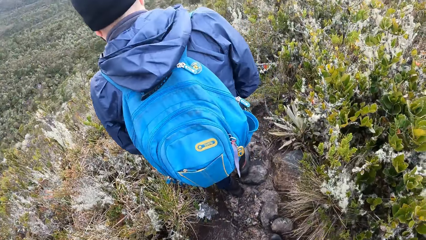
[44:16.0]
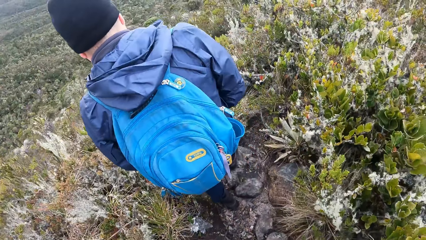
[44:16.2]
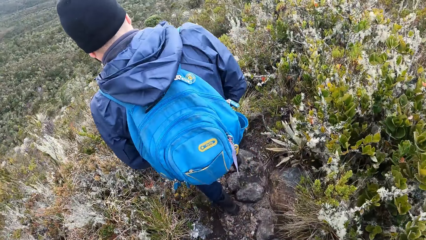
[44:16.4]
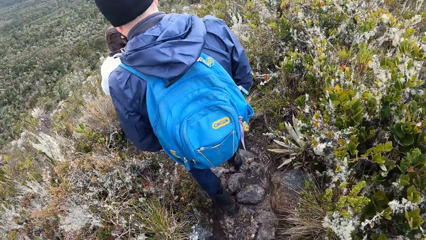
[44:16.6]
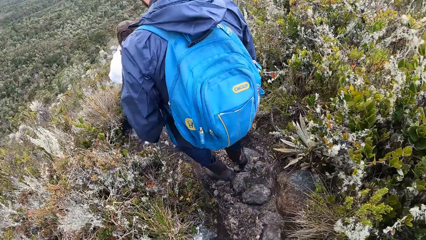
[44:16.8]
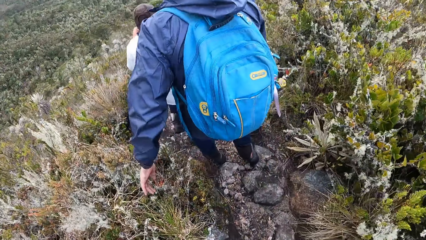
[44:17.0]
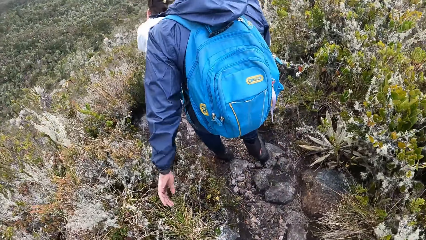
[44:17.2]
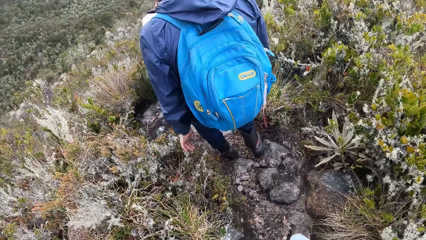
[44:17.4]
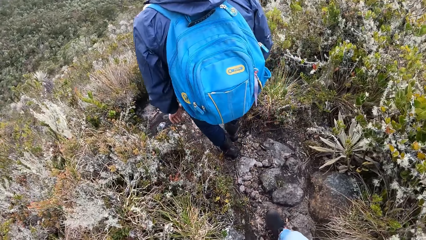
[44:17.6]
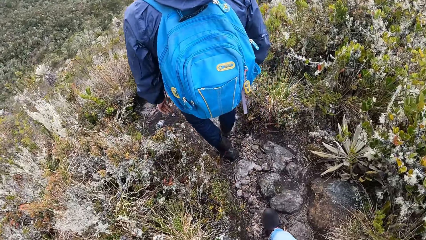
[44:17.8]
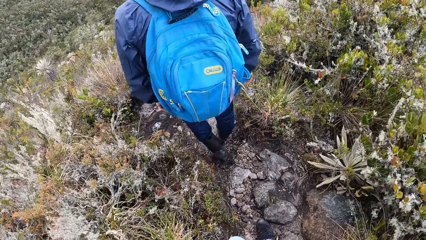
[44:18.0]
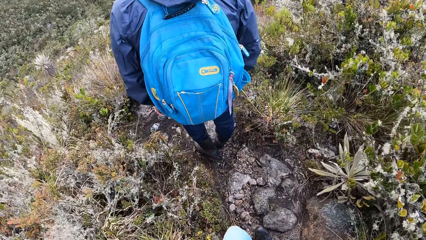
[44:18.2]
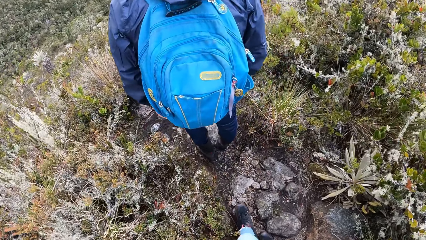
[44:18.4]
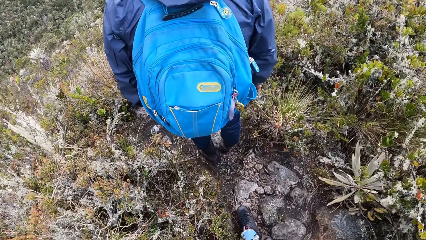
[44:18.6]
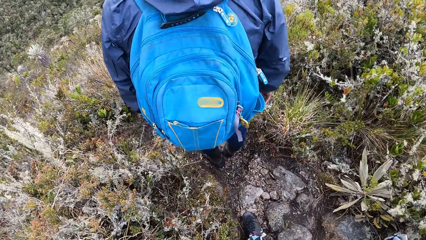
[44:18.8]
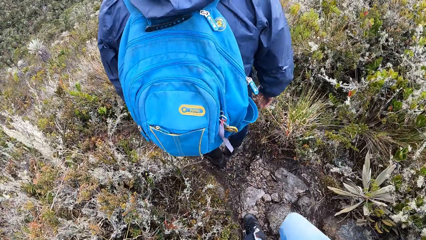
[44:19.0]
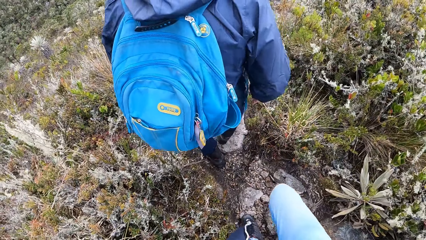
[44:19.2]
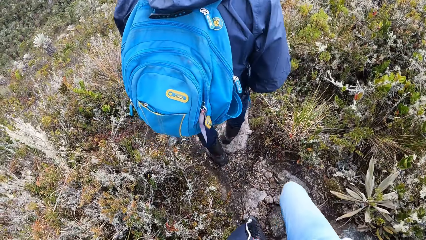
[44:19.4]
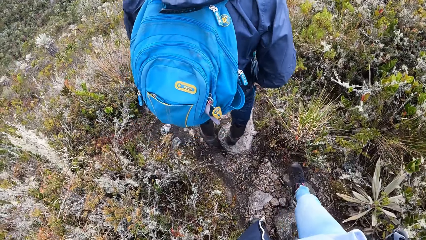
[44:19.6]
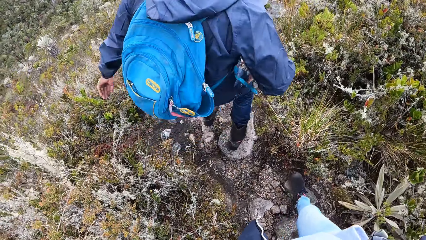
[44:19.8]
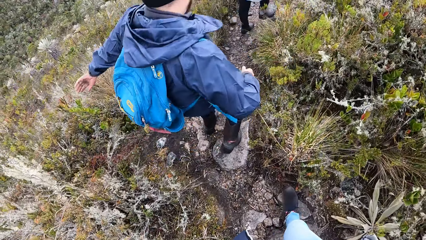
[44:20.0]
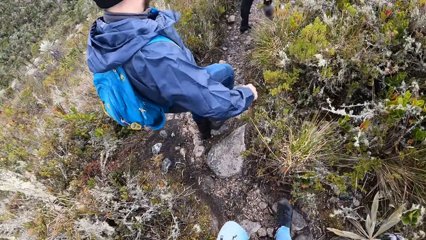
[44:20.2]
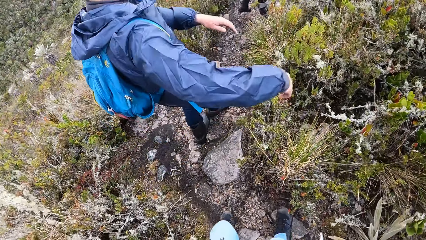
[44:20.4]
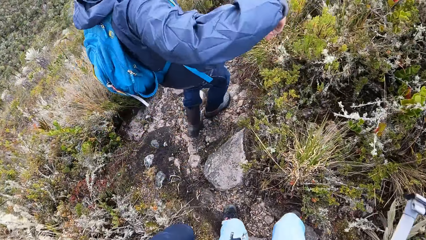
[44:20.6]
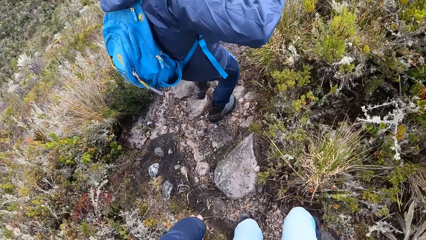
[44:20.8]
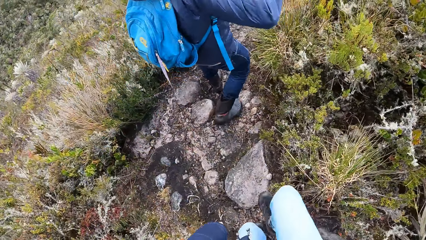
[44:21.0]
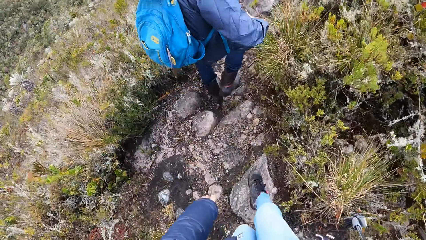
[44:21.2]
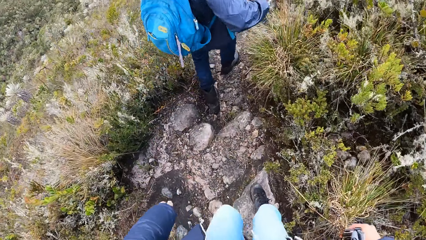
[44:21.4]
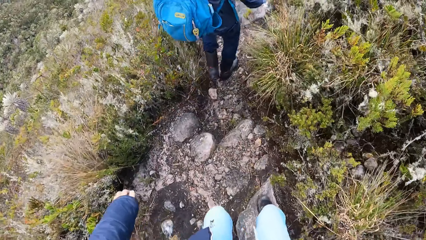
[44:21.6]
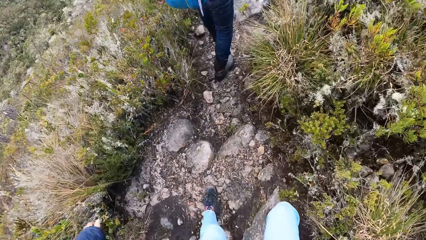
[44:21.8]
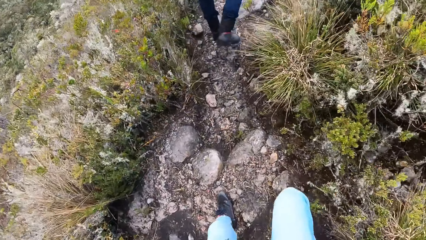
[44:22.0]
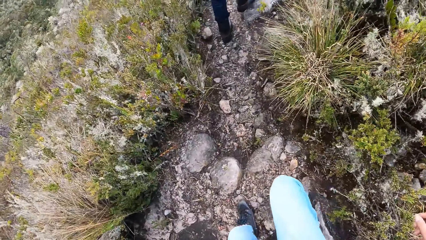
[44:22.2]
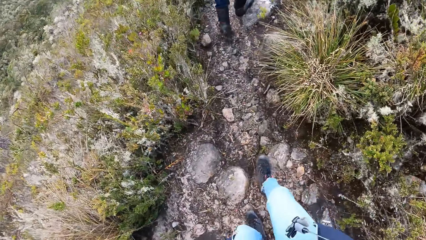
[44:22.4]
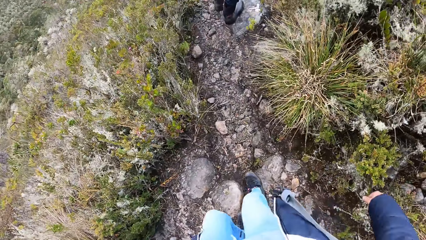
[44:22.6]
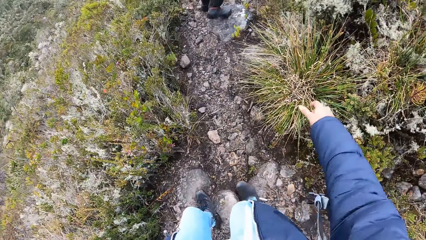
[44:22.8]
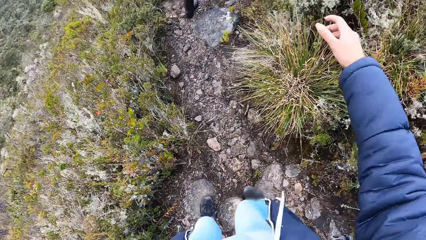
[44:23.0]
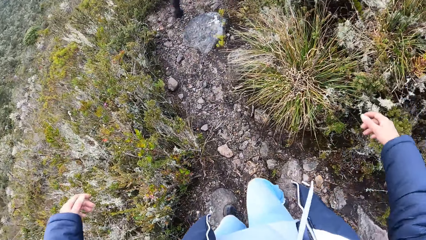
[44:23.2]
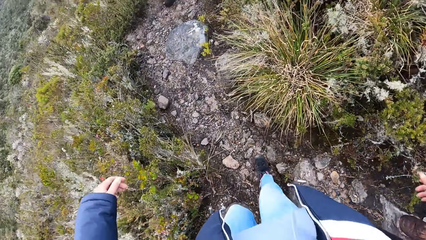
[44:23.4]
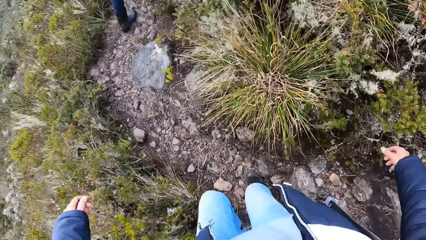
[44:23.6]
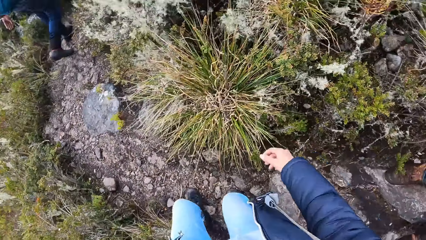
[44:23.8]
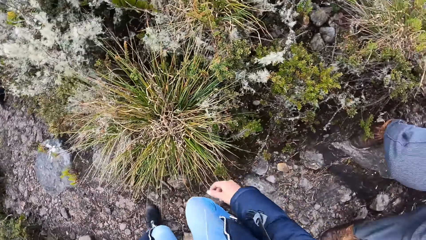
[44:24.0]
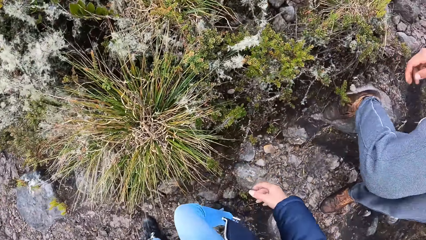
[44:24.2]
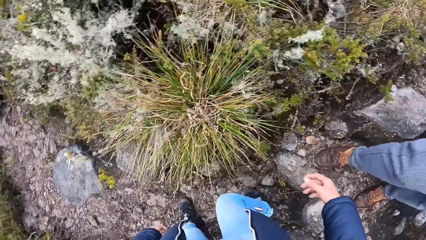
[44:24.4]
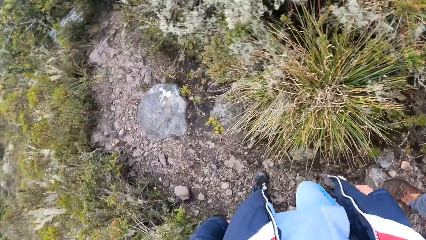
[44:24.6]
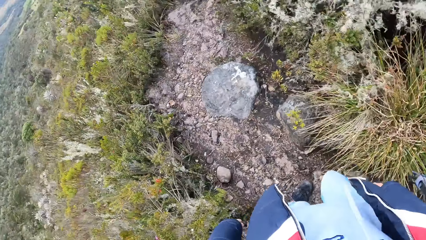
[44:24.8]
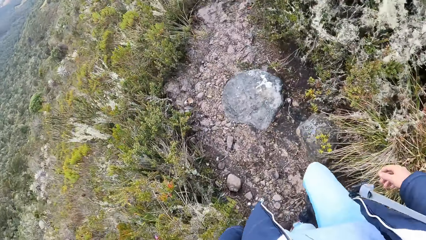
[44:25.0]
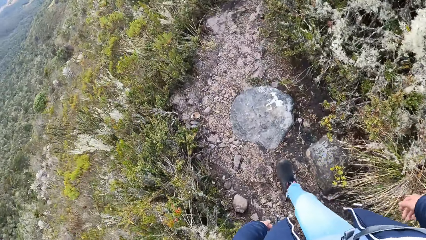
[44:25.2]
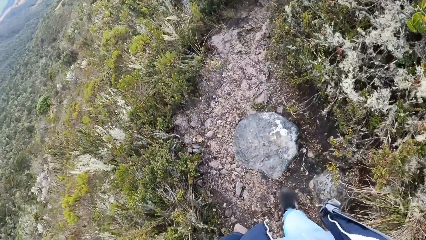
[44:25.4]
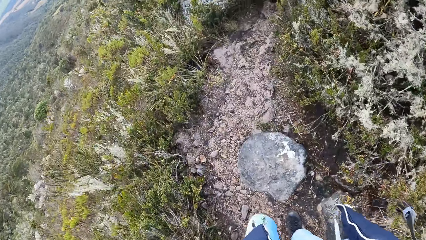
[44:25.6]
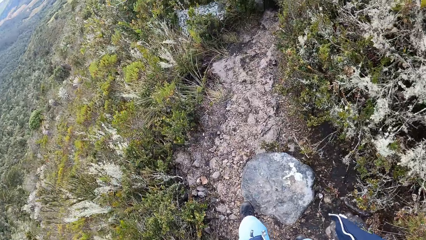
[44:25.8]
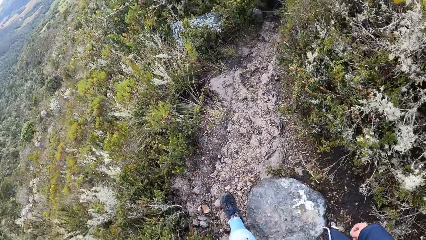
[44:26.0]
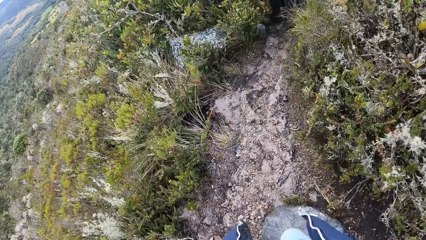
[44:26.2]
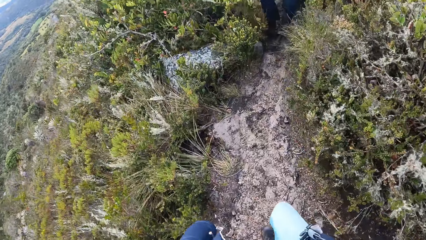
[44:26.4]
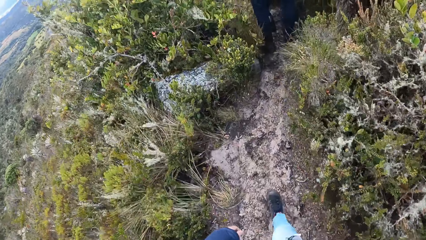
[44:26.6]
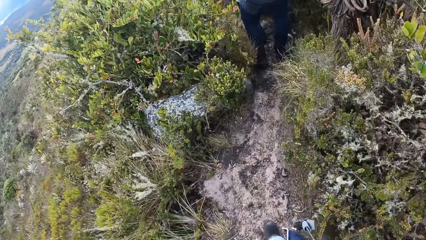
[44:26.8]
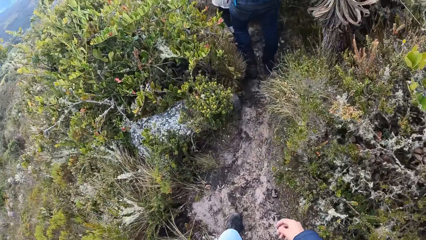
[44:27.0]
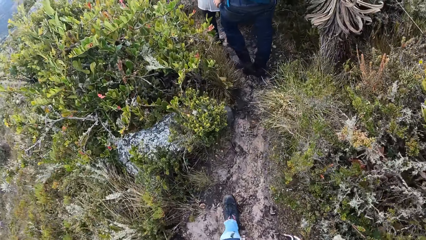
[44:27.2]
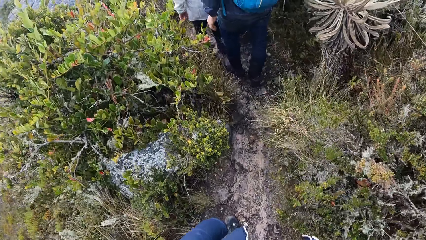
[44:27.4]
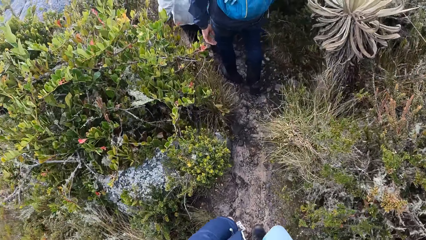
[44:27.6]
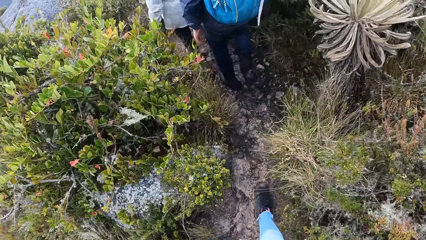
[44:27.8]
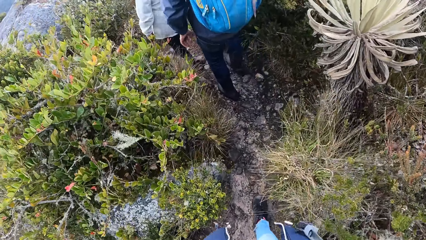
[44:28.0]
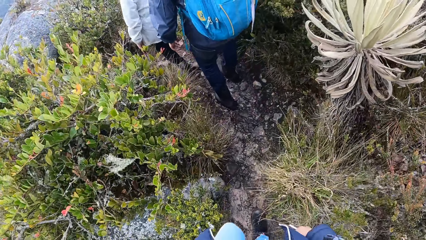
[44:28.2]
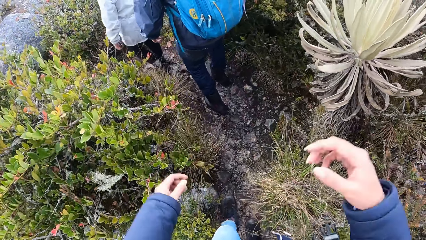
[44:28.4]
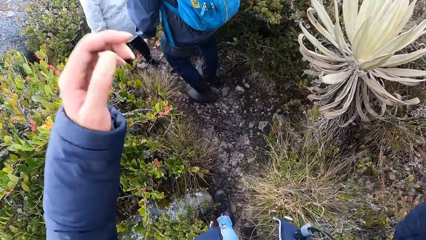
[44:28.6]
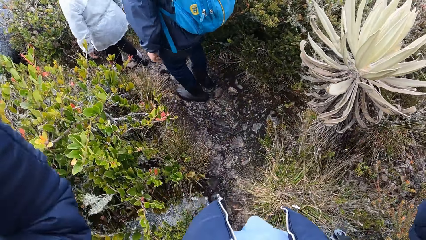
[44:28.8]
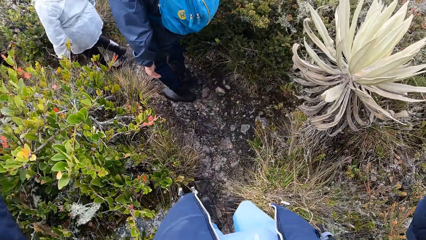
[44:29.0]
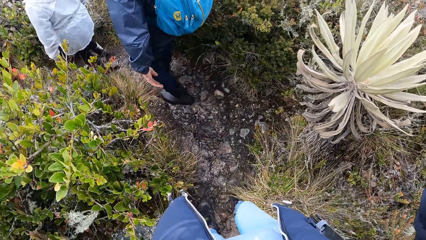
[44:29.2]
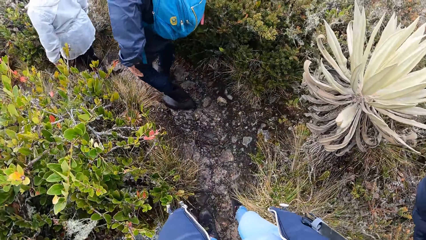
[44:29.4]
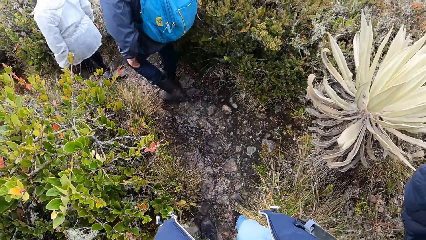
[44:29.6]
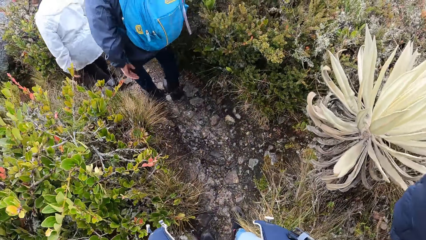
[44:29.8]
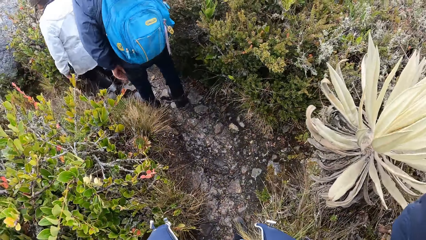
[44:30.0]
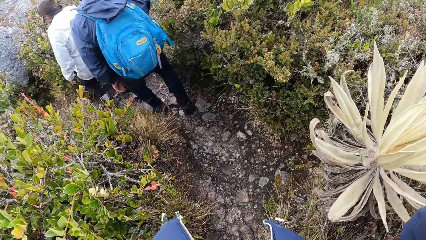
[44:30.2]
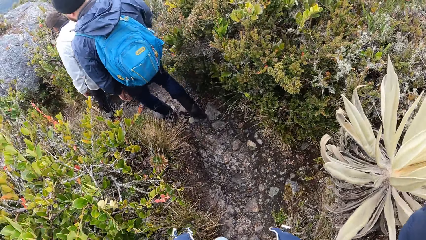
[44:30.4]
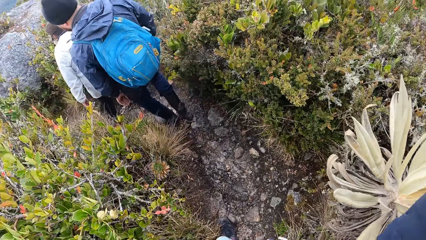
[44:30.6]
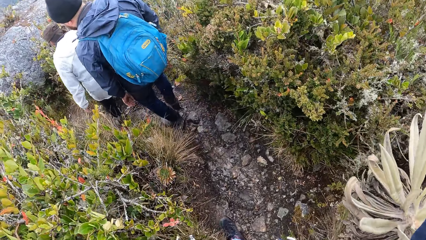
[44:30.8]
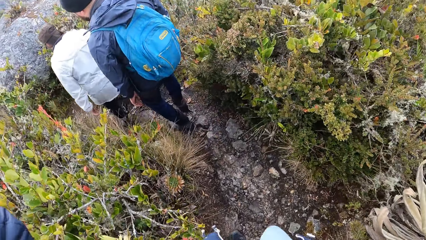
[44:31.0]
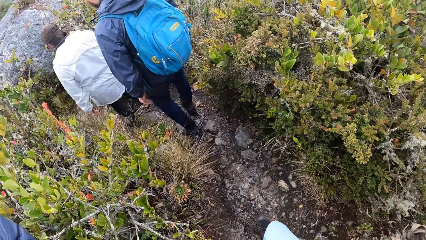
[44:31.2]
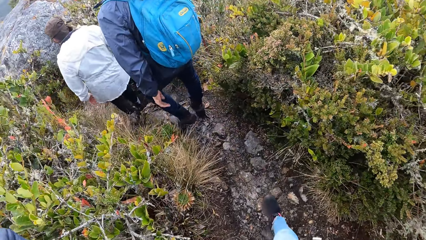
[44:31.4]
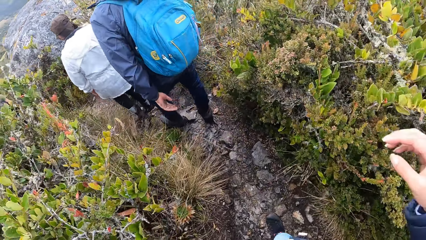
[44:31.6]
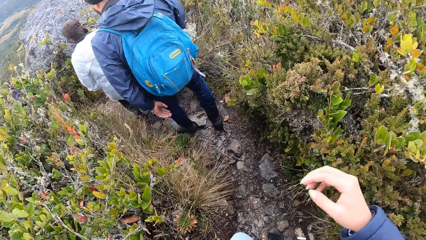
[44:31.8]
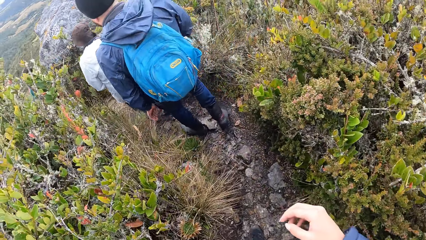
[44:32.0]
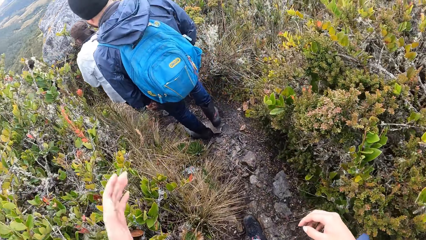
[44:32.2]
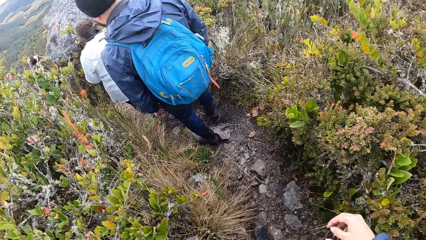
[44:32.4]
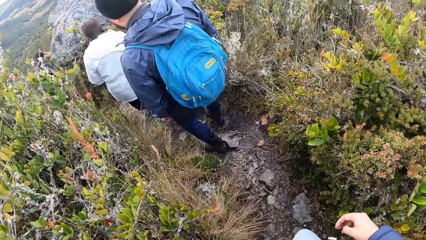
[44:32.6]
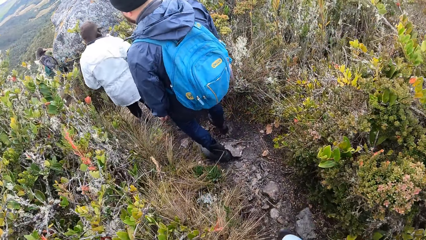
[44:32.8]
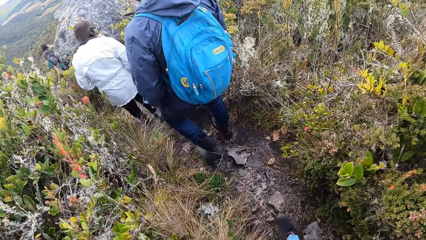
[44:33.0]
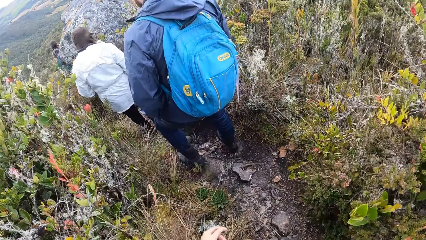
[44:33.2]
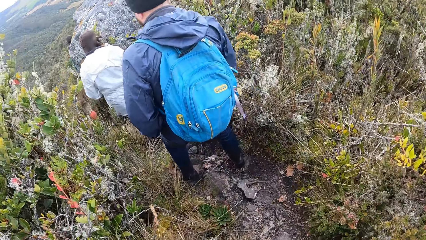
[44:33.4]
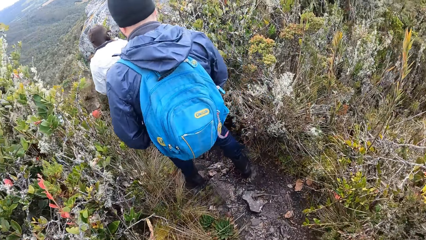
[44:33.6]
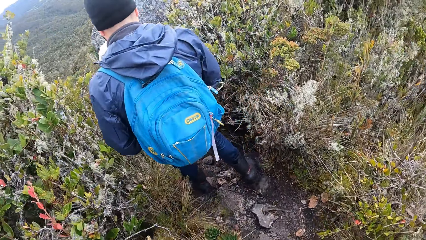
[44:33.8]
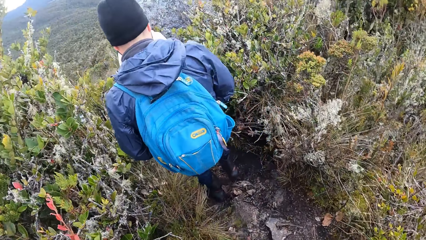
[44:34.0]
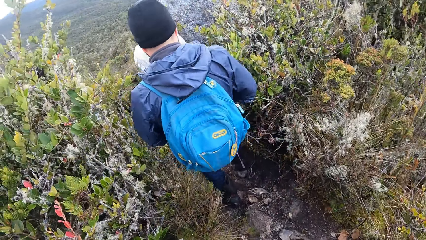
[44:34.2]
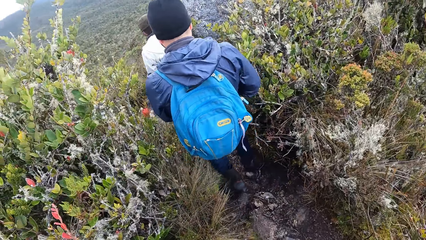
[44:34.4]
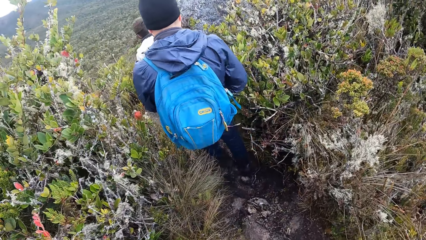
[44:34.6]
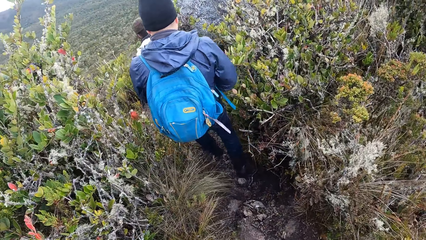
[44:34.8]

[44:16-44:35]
A man walks behind the camera wearer. The camera wearer adjusts the camera. Another man walks around. The camera wearer walks on the shrub forest.
